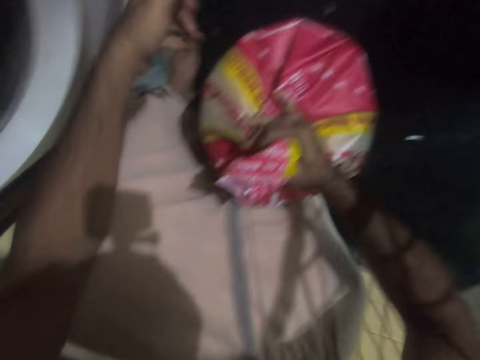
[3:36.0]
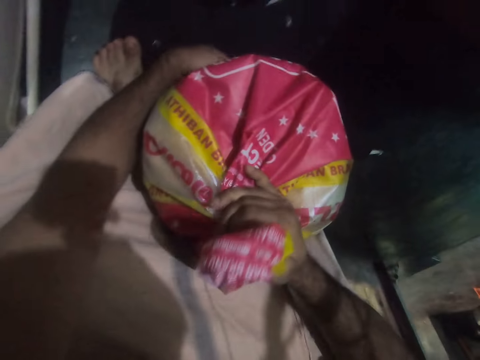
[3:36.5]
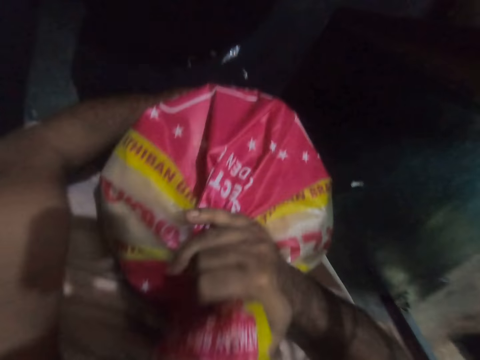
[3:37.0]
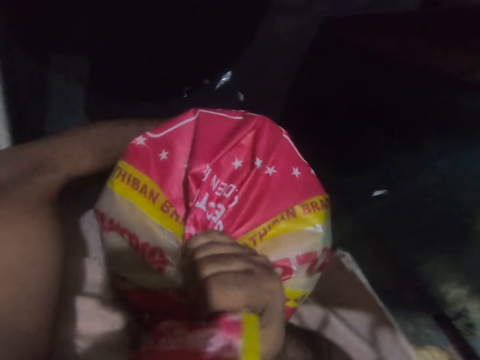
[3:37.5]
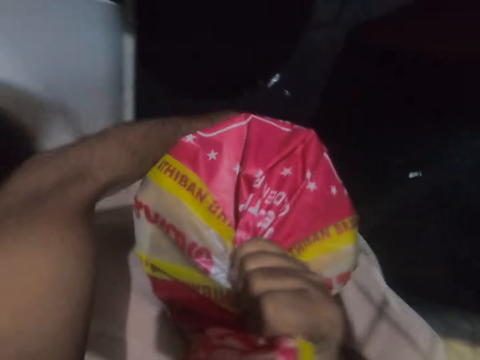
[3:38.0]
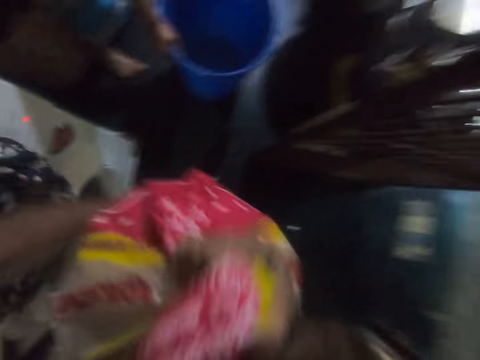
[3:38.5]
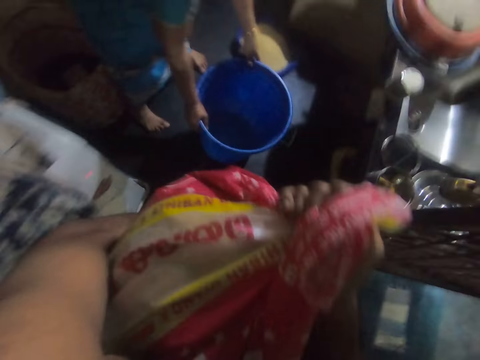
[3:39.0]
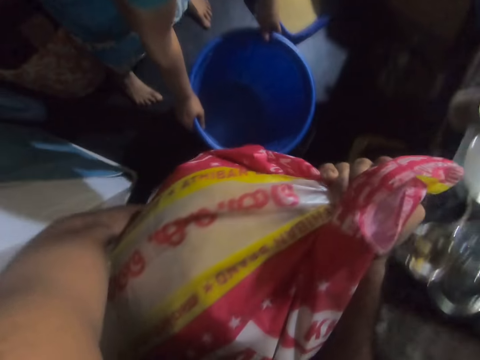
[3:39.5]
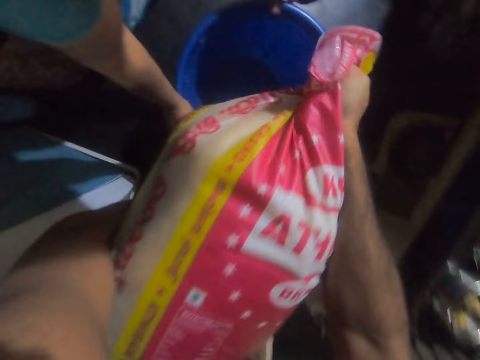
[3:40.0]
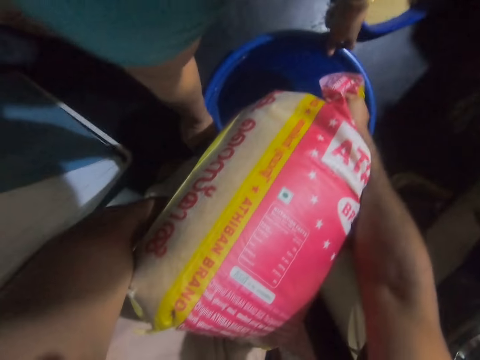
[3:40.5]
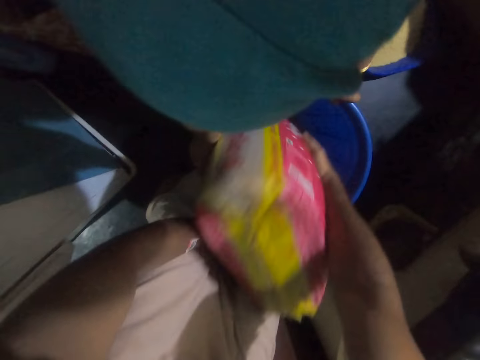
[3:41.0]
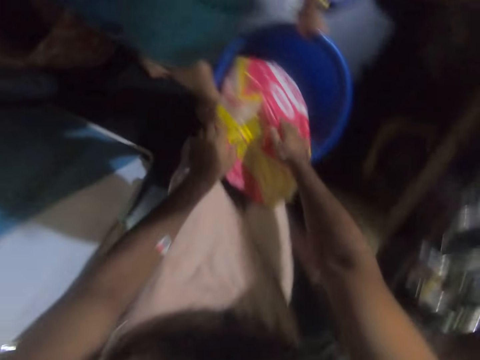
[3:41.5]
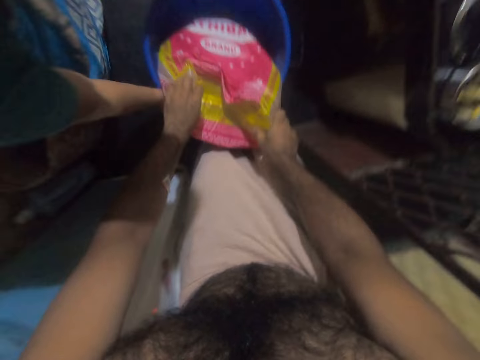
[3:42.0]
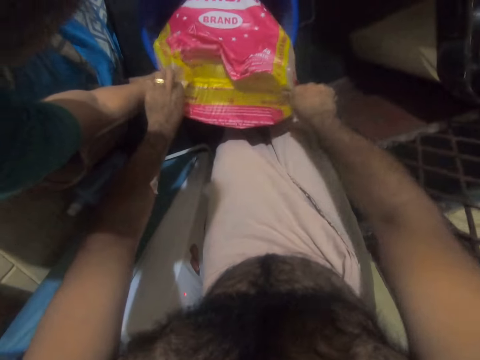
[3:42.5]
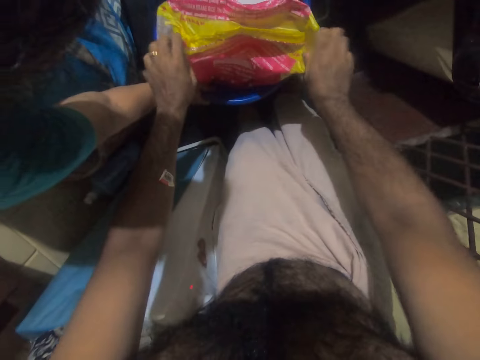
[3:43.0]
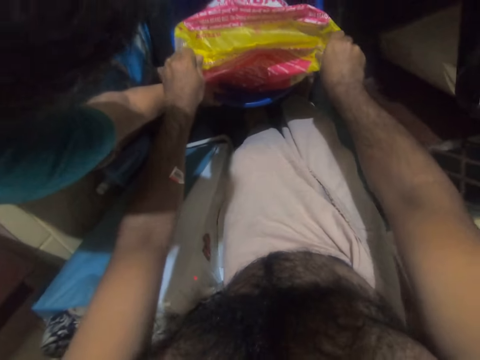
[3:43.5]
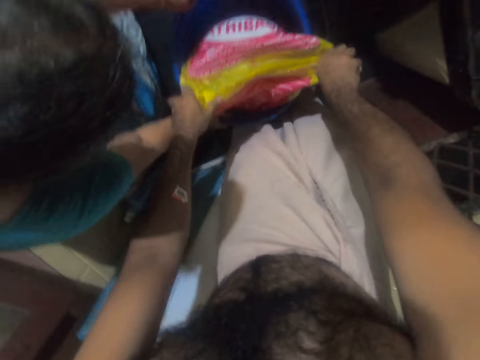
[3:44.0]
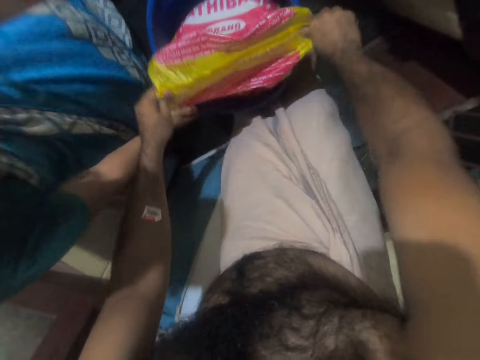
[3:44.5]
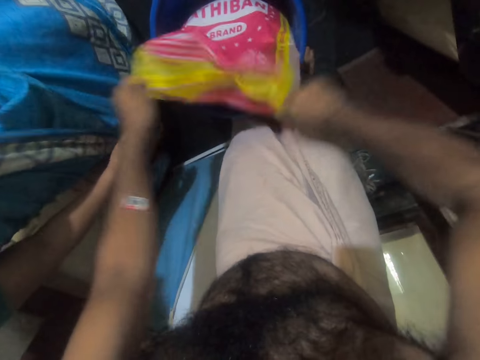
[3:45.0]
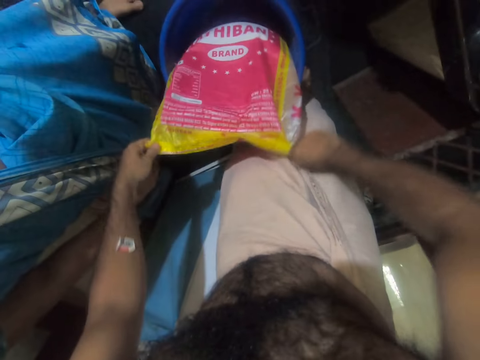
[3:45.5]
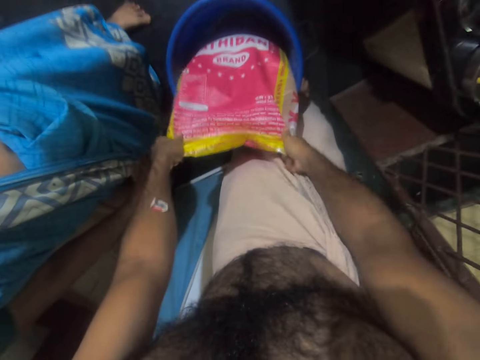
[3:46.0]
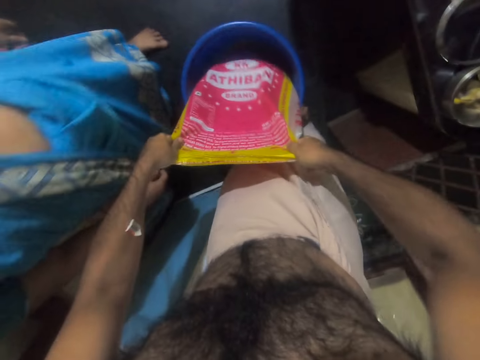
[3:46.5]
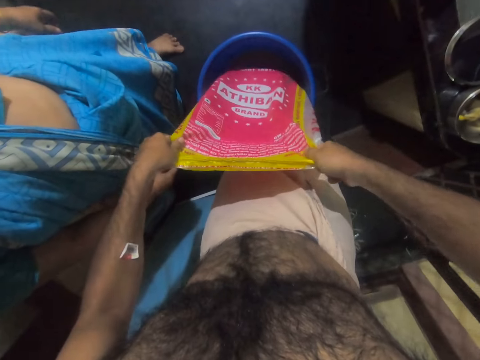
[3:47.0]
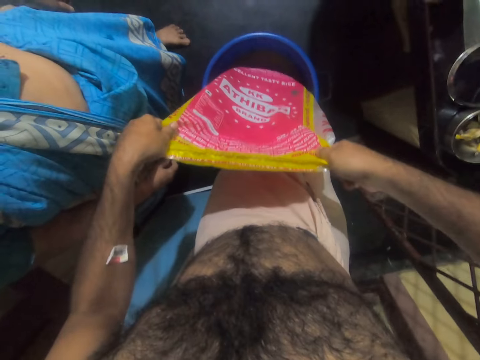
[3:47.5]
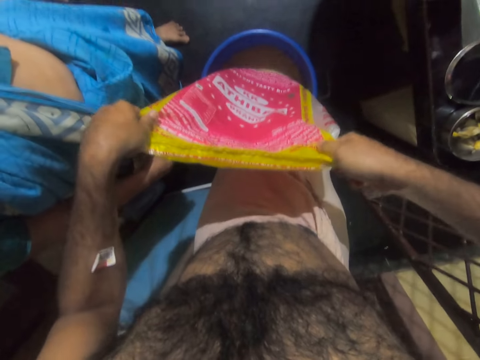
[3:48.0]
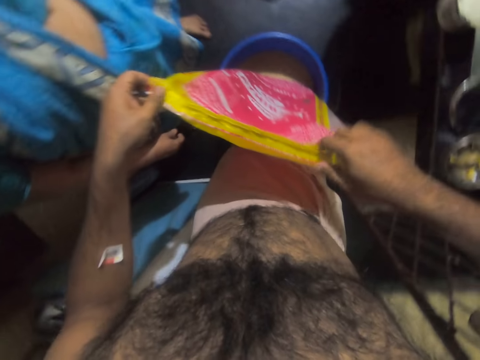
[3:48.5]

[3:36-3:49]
The camera wearer picks up the sack. They bend the sack on the bucket. They pour the rice in the bucket. They pour the rice in the bucket. They pull the sack.

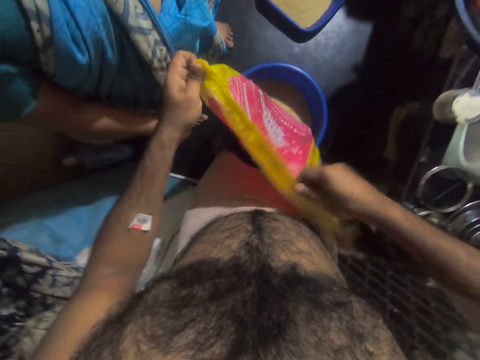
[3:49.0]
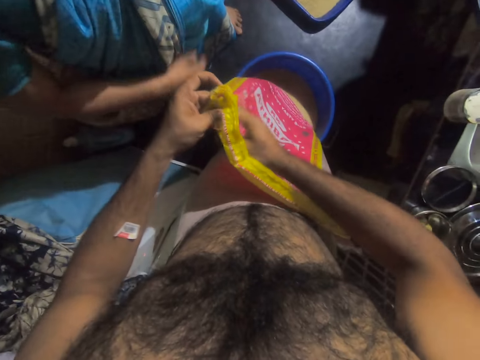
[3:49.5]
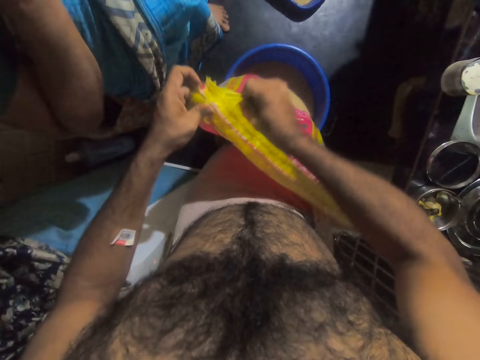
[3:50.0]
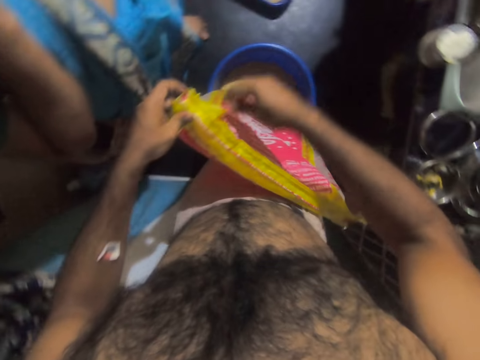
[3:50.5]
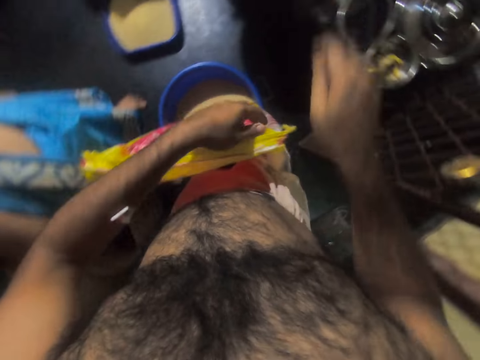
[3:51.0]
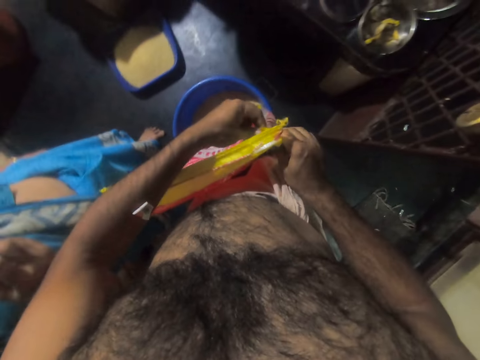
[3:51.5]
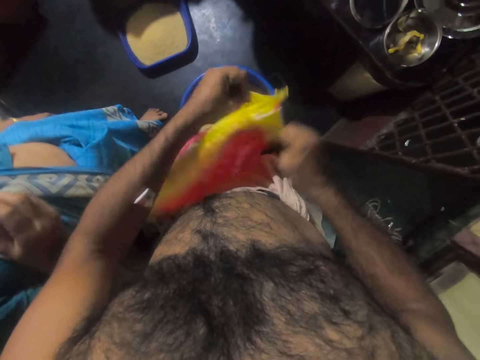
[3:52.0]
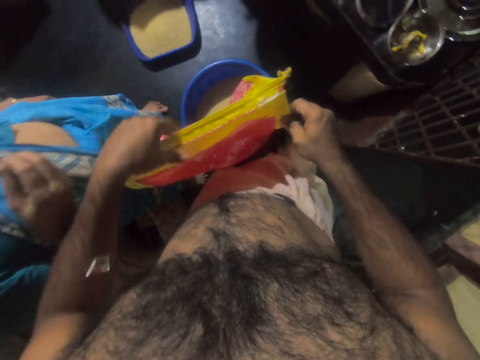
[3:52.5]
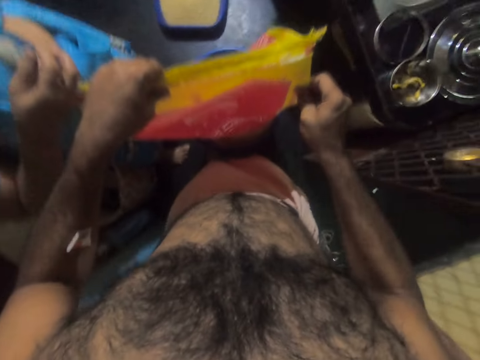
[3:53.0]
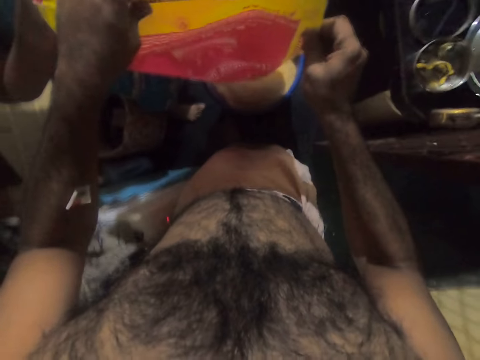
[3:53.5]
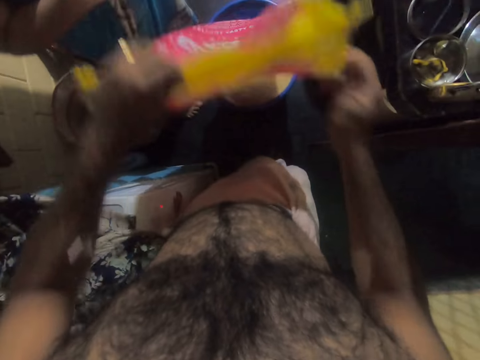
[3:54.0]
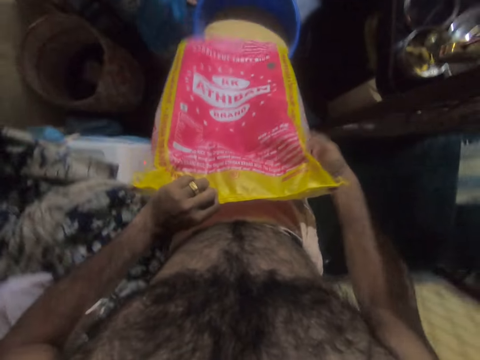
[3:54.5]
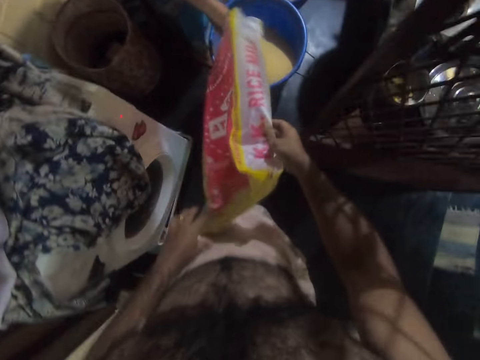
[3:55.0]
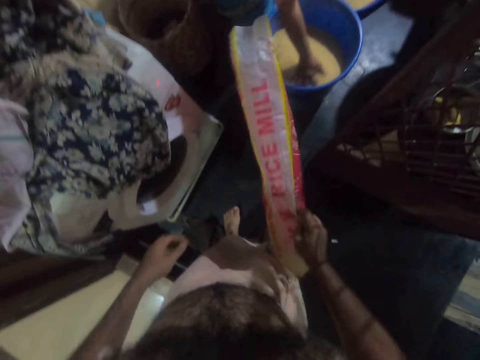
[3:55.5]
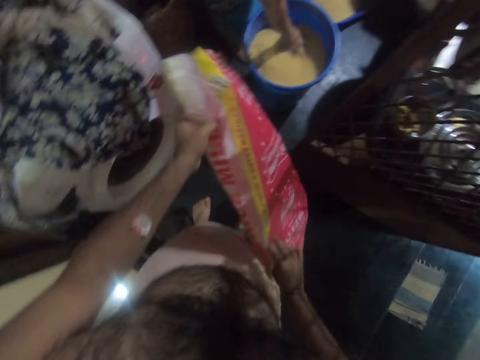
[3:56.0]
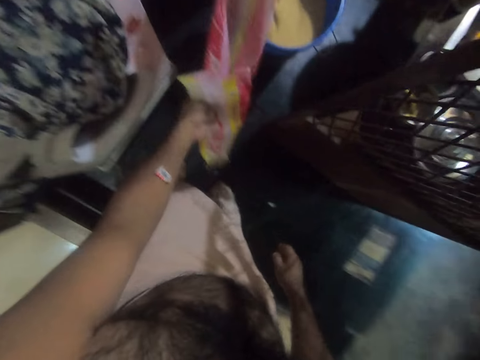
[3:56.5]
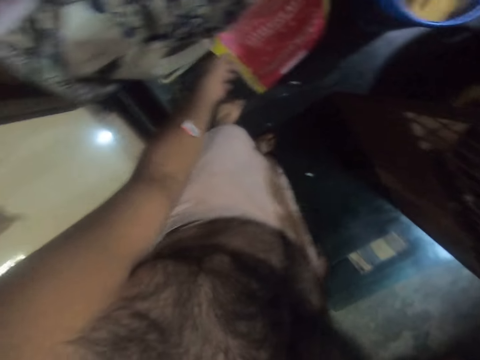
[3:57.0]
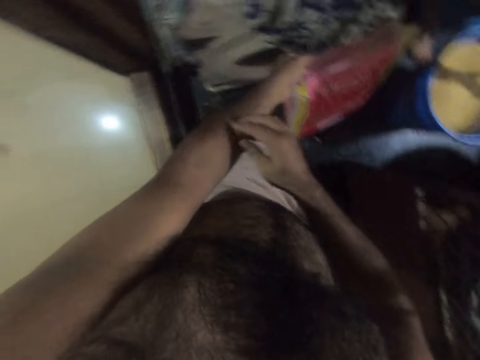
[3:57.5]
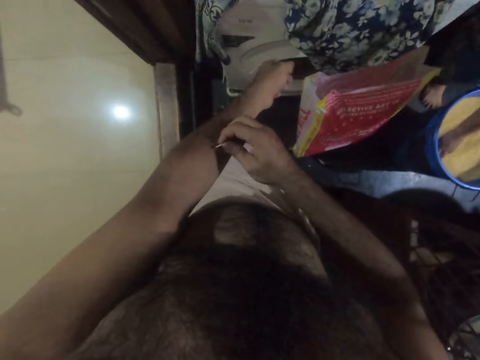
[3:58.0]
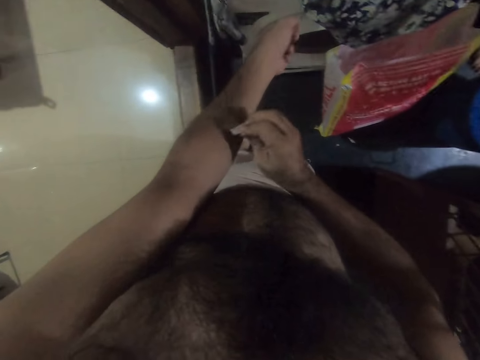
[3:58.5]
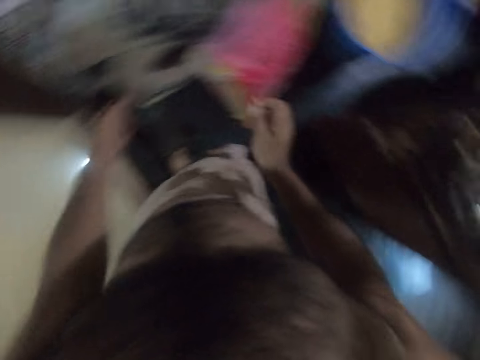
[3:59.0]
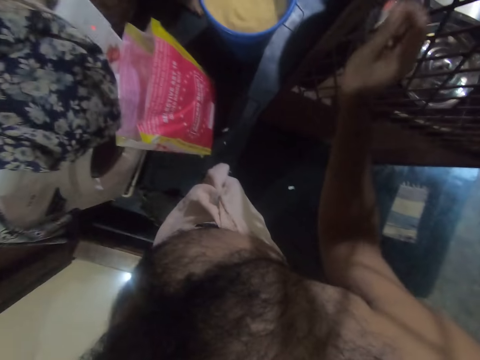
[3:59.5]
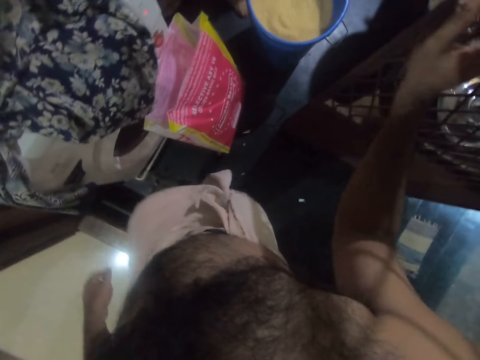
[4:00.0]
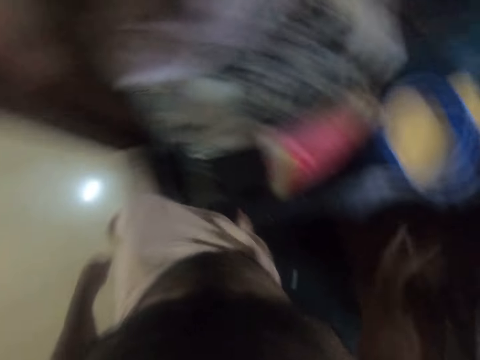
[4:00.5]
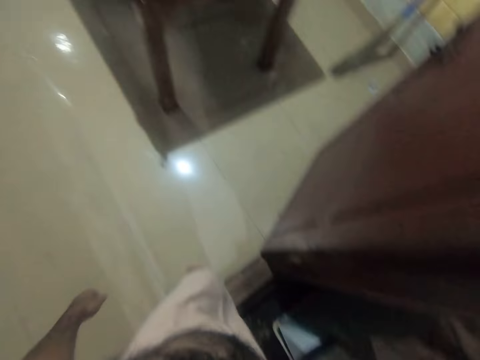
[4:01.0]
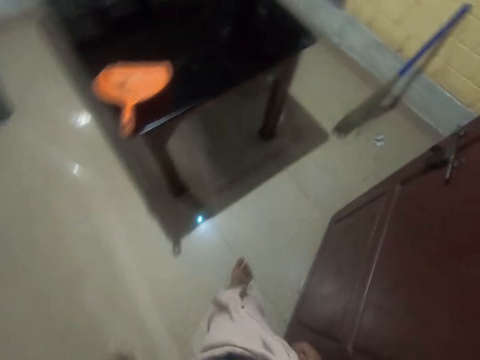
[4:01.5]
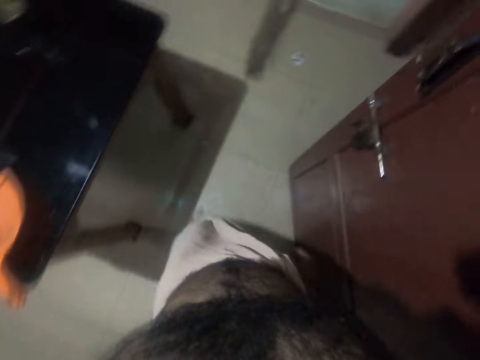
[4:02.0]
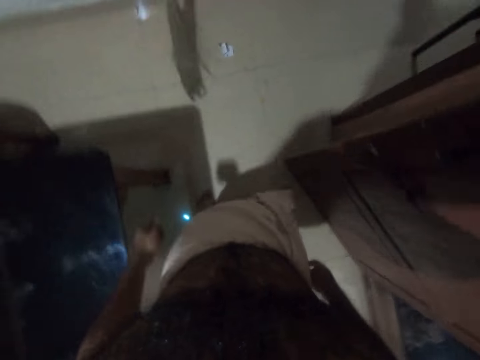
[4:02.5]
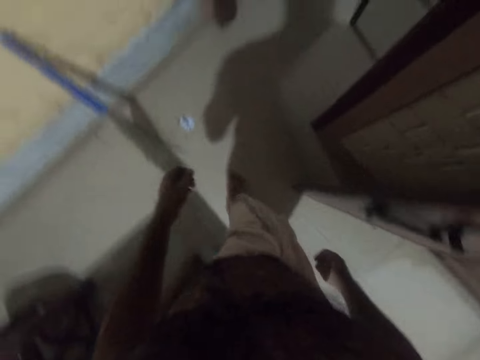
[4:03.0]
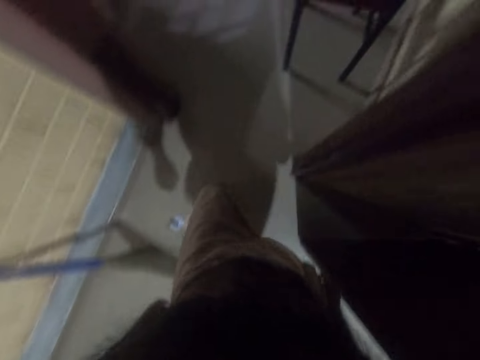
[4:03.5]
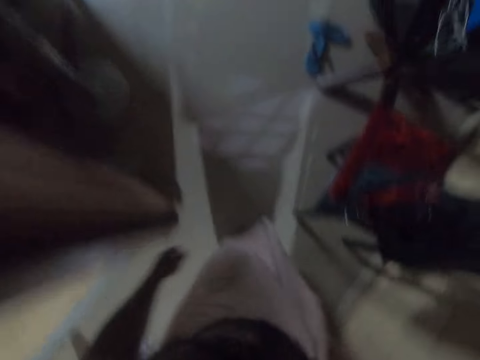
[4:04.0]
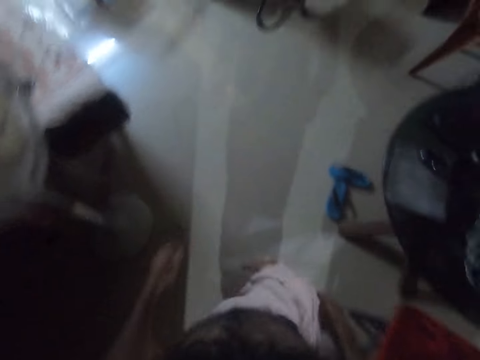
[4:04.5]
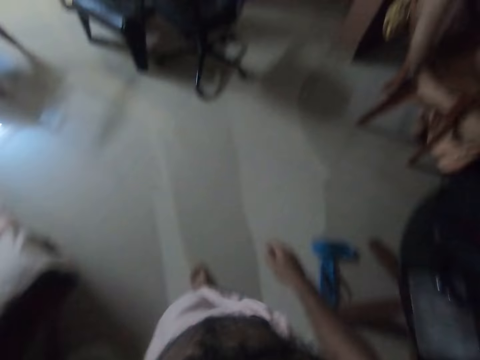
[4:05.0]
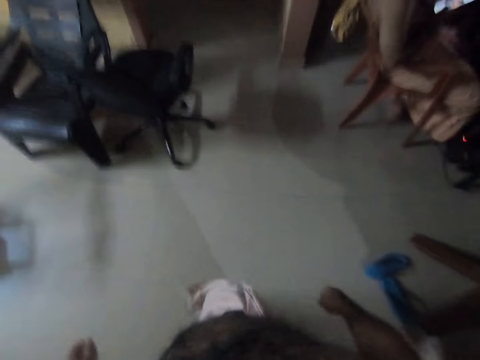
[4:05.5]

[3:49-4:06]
The camera wearer empties the sack. They put the sack on the floor. They walk out of the kitchen.
